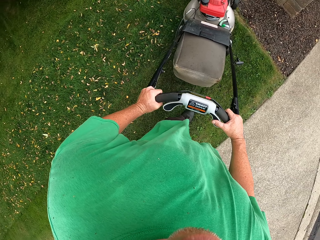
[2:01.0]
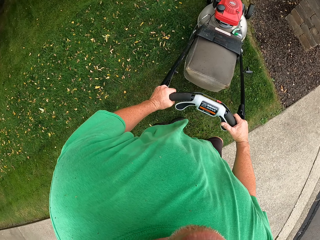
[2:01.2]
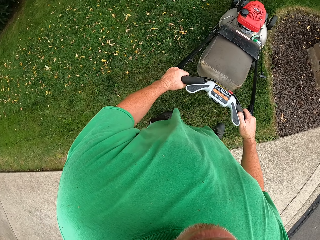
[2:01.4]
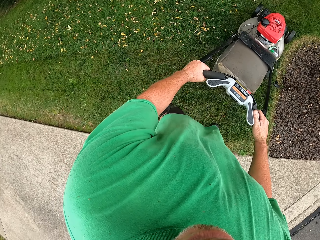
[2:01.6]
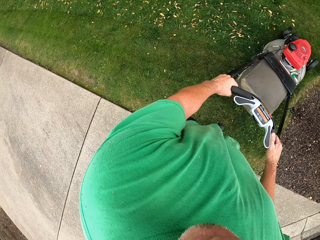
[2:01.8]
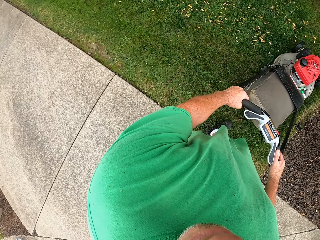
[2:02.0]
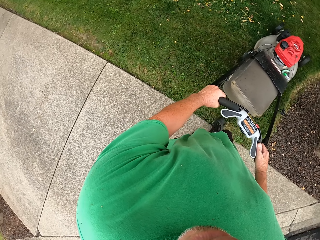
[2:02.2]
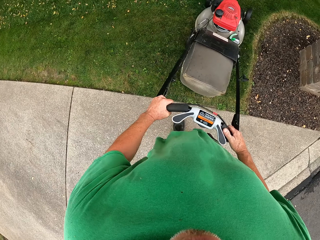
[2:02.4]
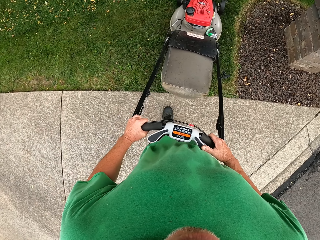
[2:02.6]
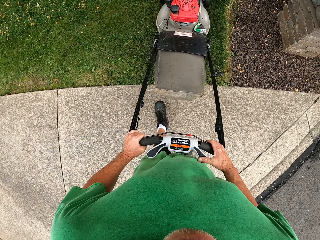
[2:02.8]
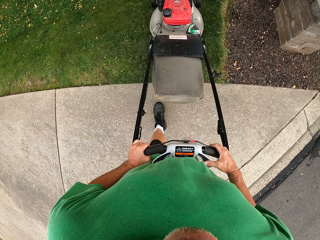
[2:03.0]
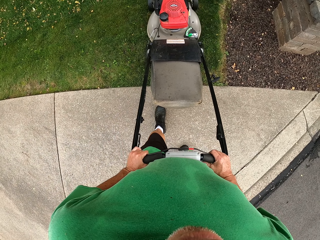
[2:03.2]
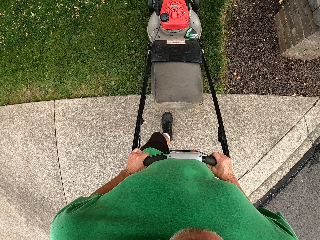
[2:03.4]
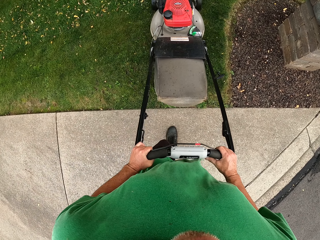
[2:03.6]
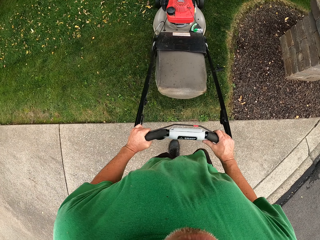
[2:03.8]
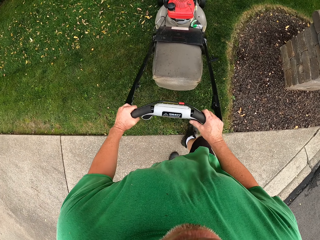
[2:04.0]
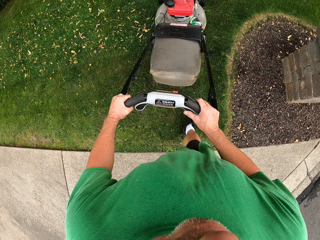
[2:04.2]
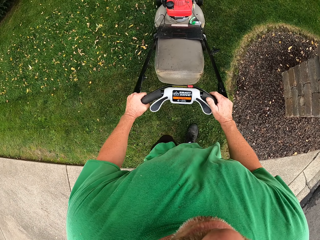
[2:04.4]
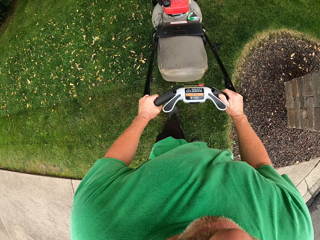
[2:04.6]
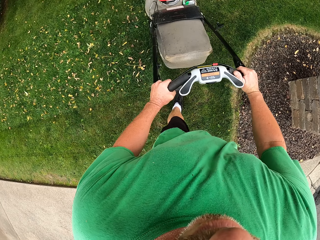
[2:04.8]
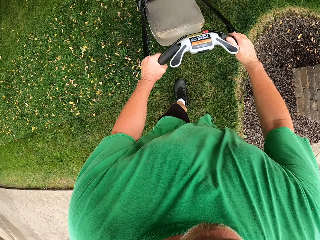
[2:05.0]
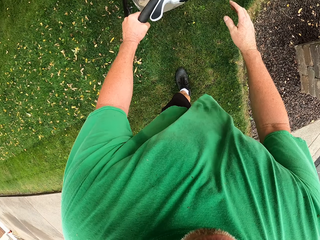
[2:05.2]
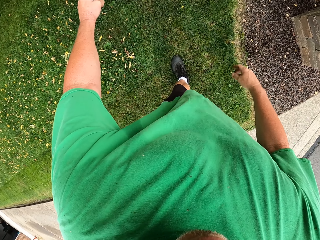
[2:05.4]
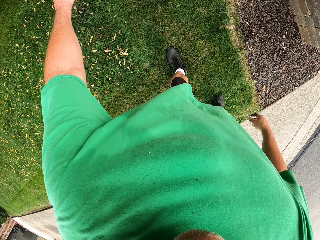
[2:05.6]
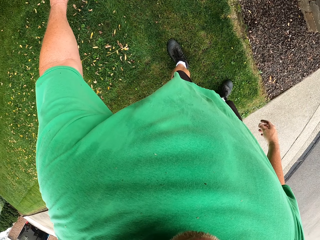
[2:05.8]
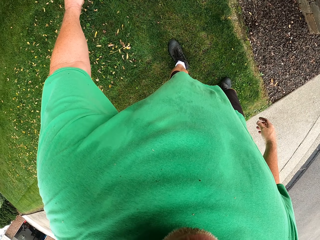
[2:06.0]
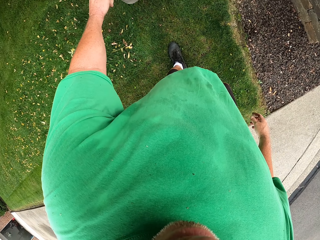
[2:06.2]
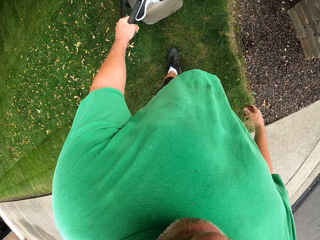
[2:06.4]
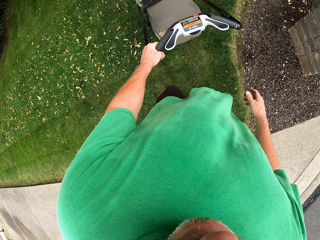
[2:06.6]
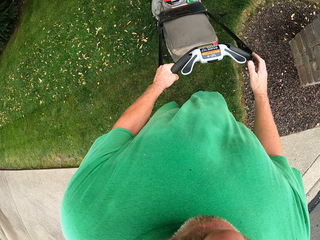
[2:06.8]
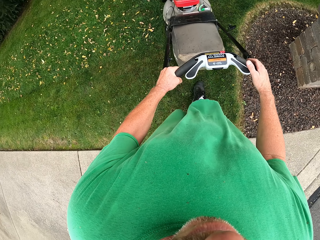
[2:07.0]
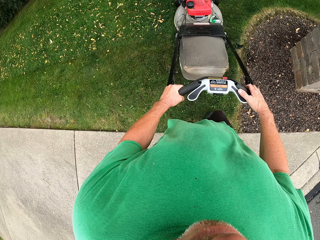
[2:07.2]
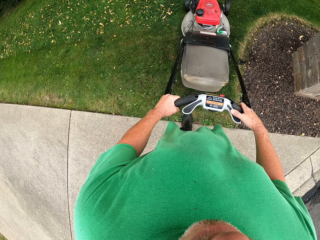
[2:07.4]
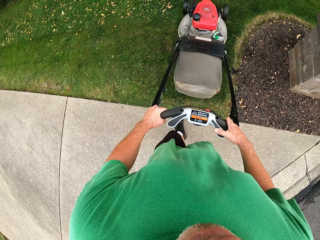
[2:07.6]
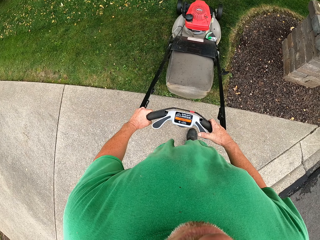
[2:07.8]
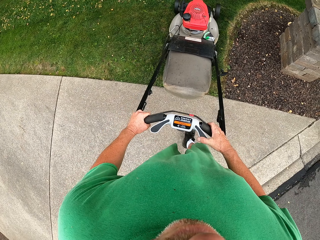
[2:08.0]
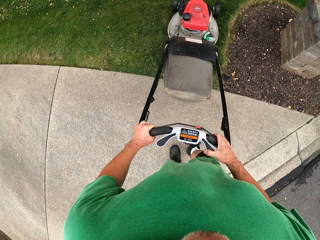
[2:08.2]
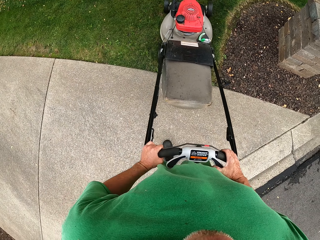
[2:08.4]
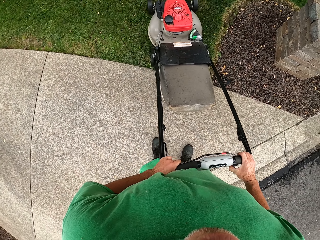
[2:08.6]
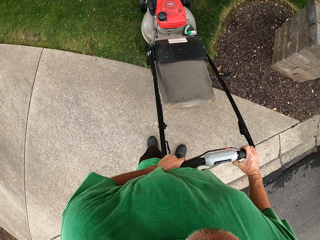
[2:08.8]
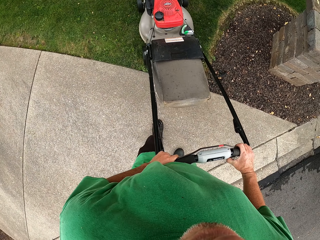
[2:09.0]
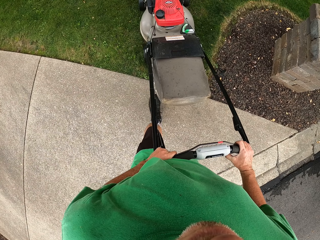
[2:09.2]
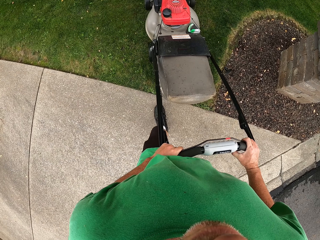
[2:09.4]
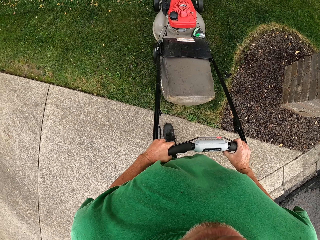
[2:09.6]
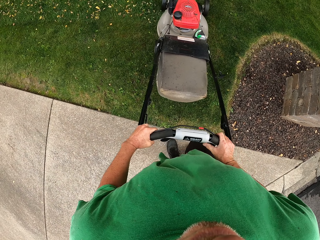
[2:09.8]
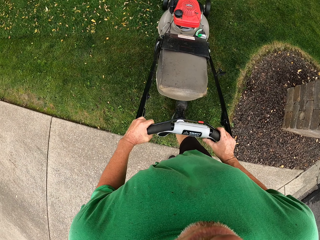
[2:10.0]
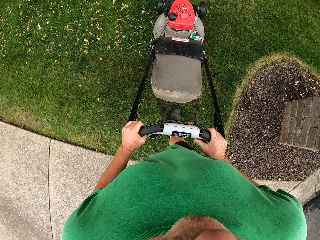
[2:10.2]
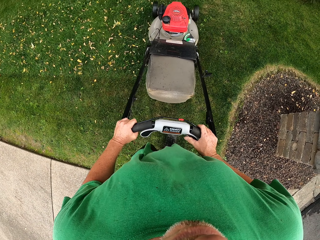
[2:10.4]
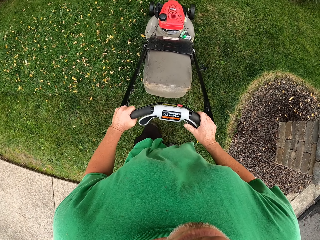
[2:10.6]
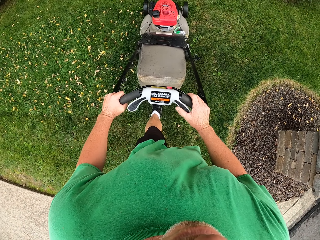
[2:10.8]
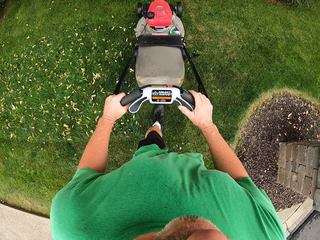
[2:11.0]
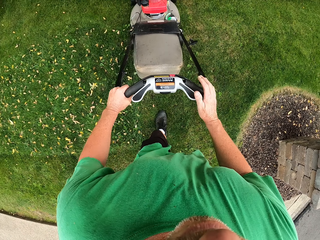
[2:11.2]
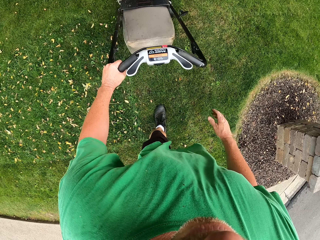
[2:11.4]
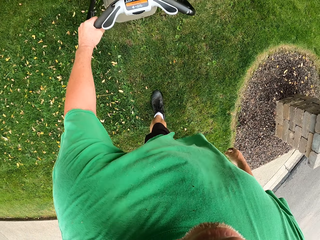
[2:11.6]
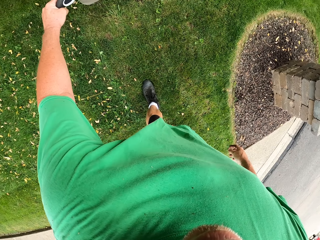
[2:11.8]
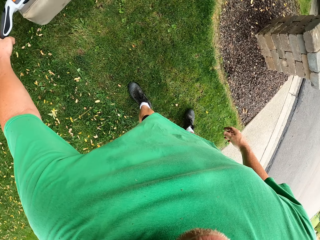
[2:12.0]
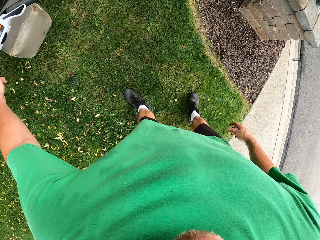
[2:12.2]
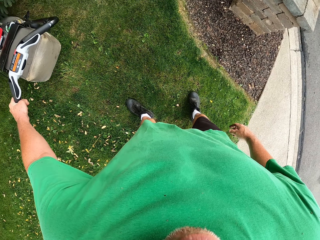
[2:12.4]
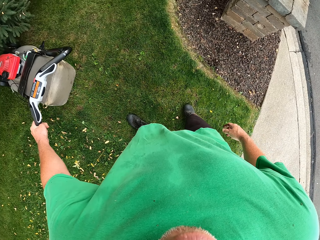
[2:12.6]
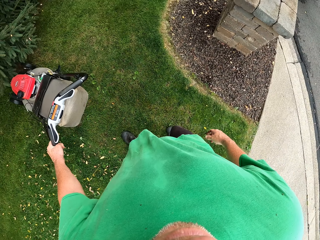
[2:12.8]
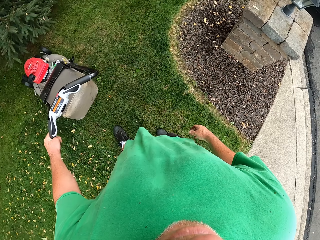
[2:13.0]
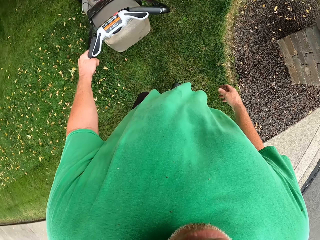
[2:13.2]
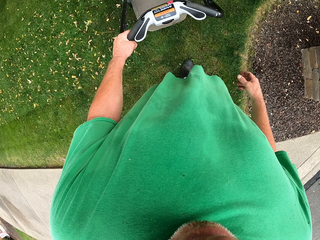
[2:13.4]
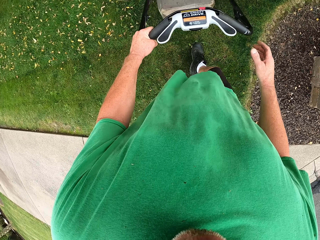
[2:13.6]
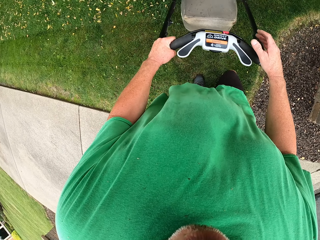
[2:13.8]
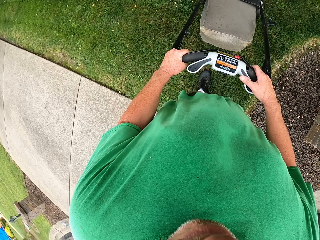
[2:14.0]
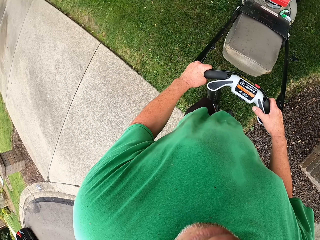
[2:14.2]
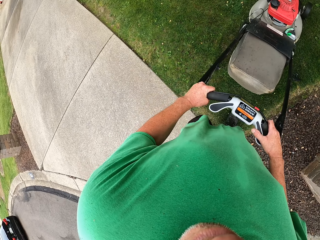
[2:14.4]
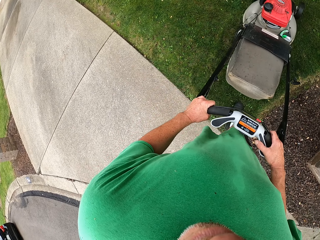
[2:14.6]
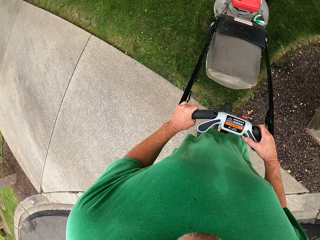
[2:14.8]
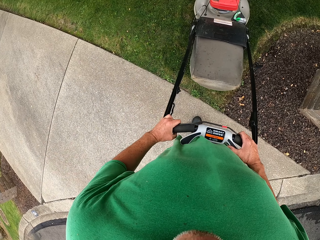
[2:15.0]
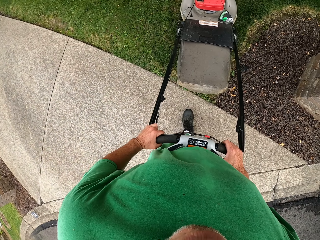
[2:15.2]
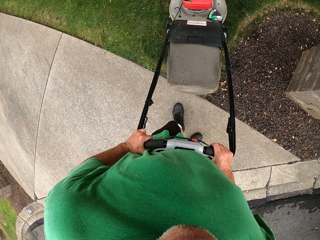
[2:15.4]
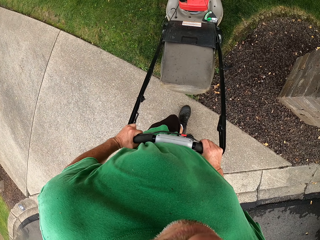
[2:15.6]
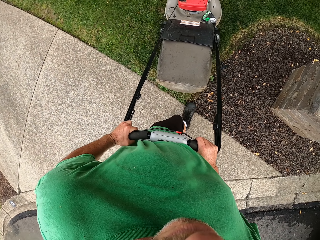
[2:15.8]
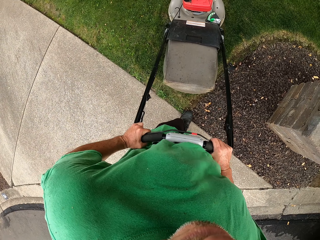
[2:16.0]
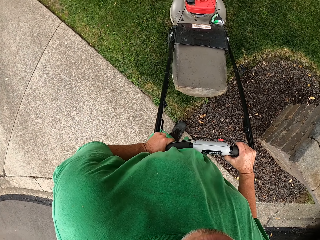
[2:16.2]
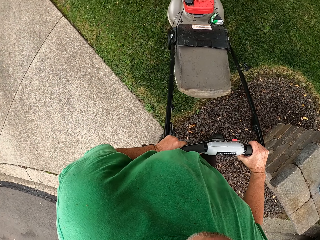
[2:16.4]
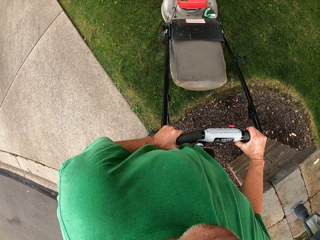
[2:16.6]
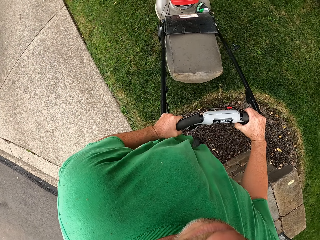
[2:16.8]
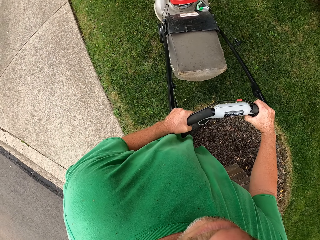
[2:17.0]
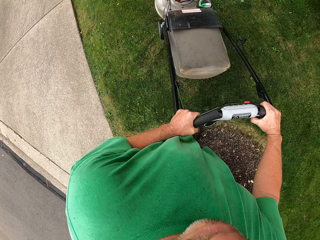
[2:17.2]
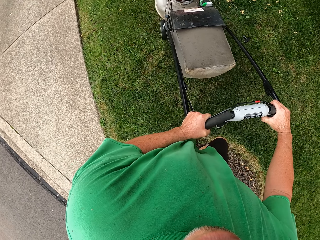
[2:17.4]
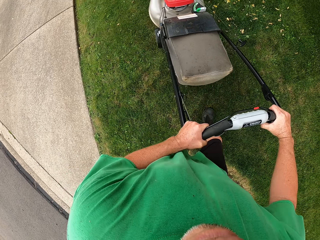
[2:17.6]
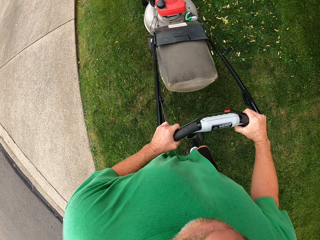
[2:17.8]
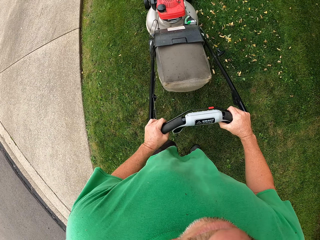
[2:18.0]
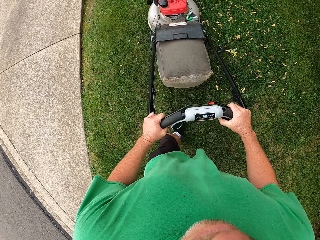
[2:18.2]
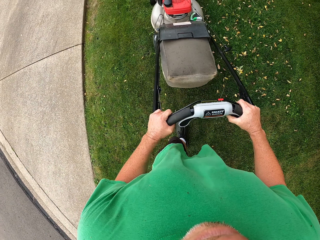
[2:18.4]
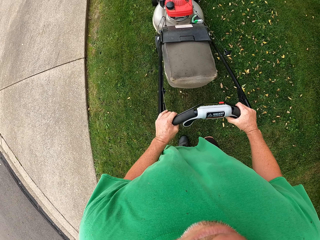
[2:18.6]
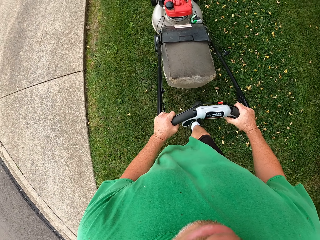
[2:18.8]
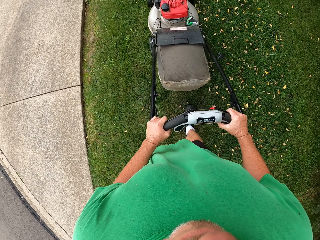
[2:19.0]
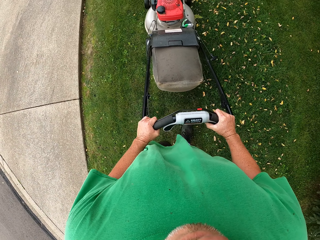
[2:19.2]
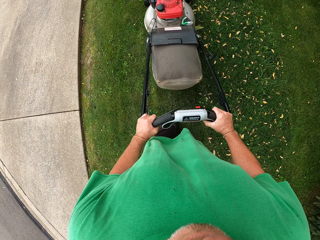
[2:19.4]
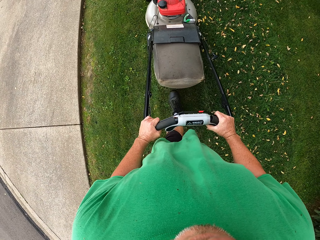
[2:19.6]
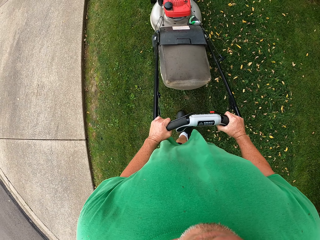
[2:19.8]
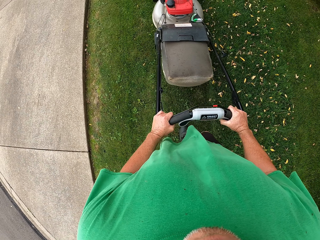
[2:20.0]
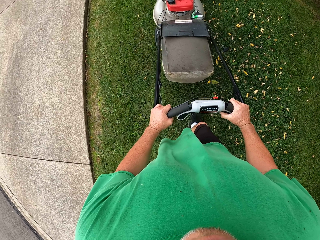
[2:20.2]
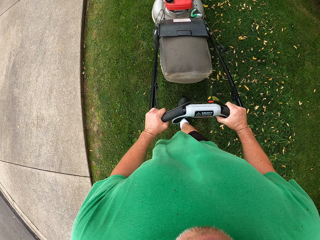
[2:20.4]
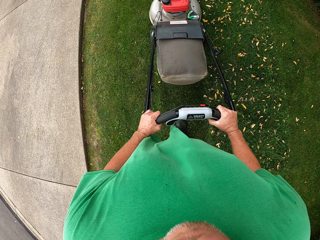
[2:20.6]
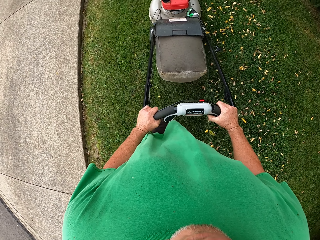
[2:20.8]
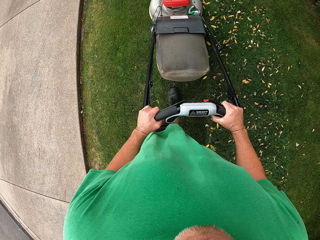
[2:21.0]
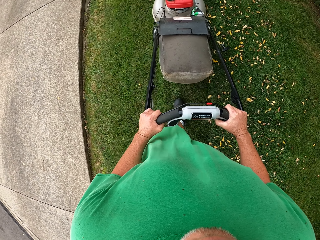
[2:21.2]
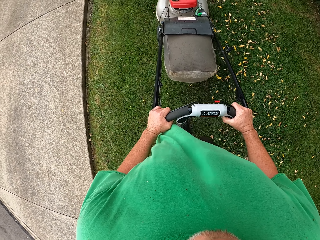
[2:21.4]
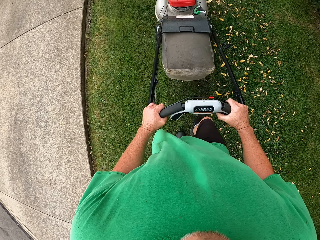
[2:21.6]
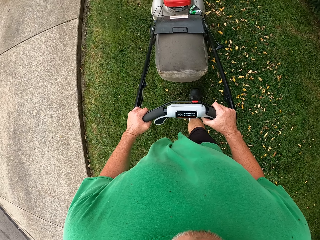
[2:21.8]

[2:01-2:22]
The camera wearer moves backwards. They push the lawn mower forward. They remove the hand from the lawn mower. They reverse the lawn mower machine on grass. They hold the lawn mower. They move backwards. They move the lawn mower machine forward on grass. They remove the hand from the lawn. They pull the lawn mower. They move backwards. They hold the lawn mower. They reverse the lawn mower machine on grass. They push the lawn mower forward.
